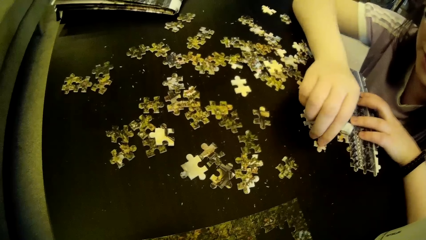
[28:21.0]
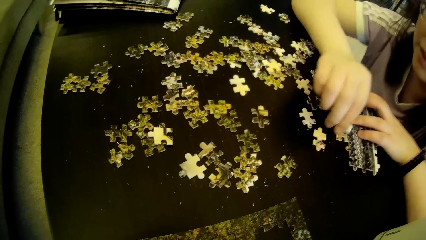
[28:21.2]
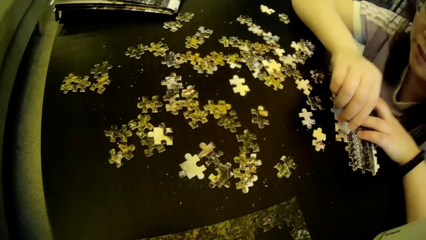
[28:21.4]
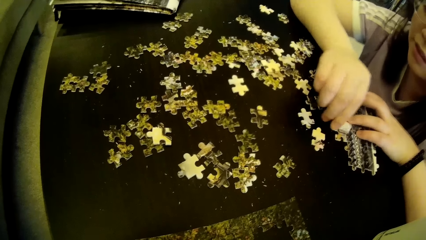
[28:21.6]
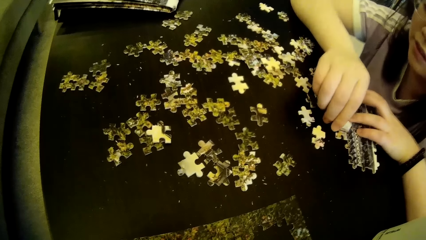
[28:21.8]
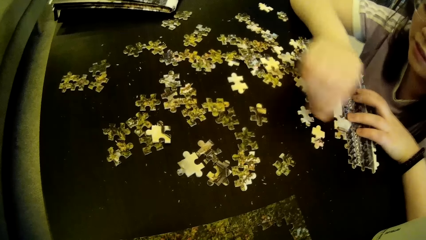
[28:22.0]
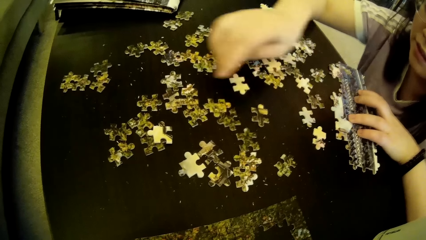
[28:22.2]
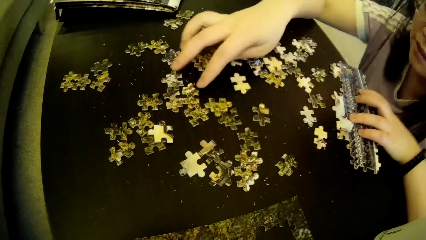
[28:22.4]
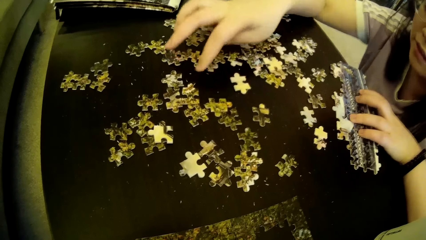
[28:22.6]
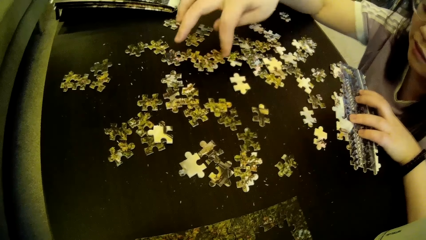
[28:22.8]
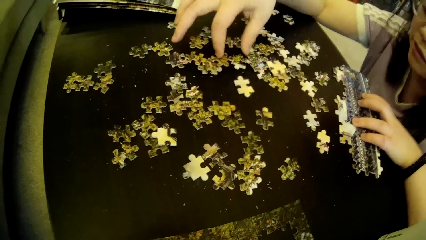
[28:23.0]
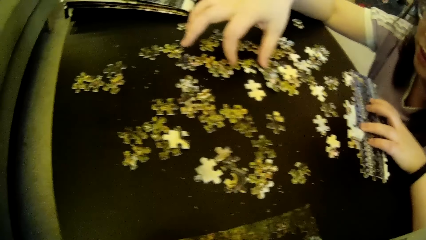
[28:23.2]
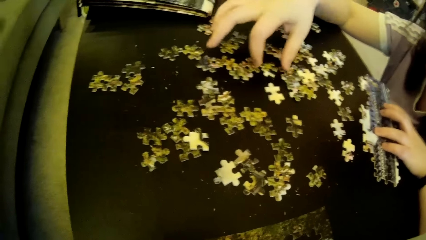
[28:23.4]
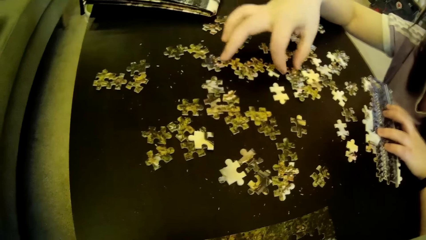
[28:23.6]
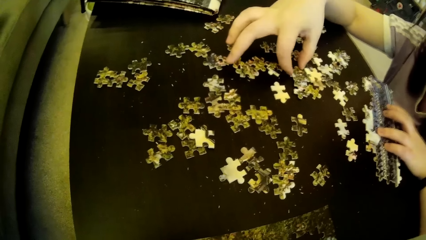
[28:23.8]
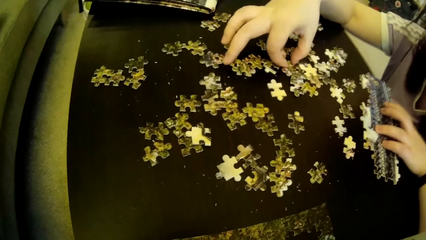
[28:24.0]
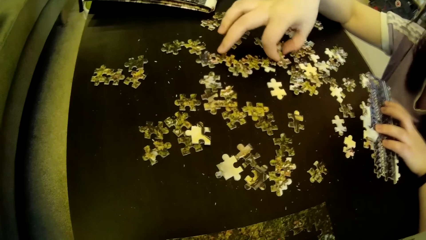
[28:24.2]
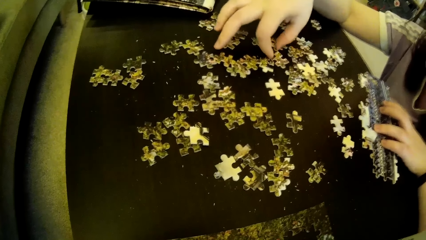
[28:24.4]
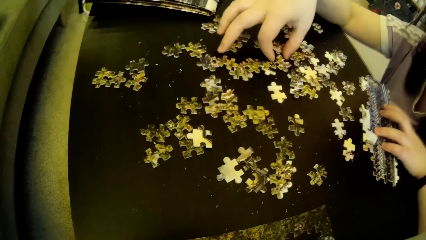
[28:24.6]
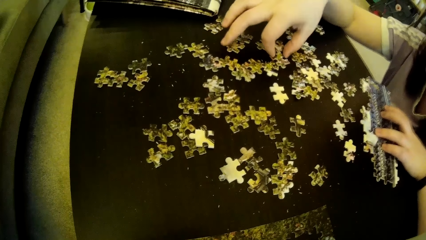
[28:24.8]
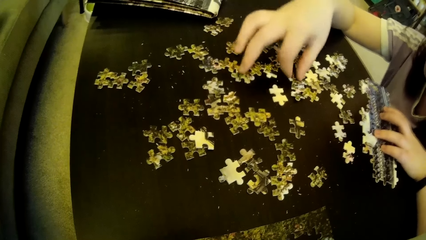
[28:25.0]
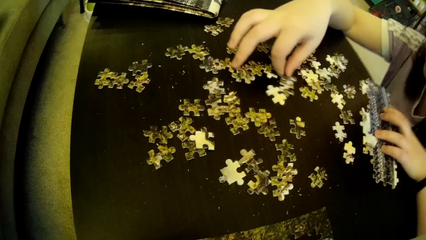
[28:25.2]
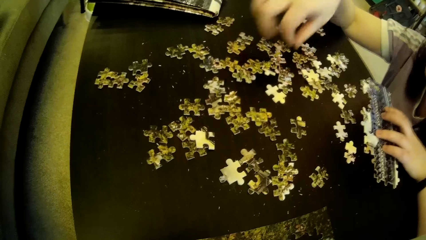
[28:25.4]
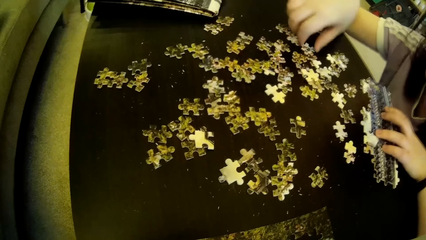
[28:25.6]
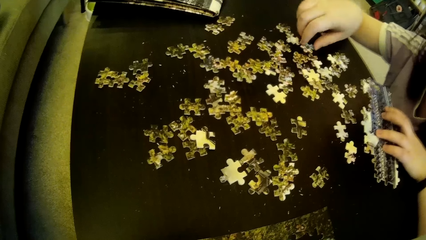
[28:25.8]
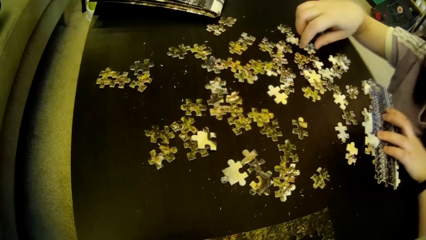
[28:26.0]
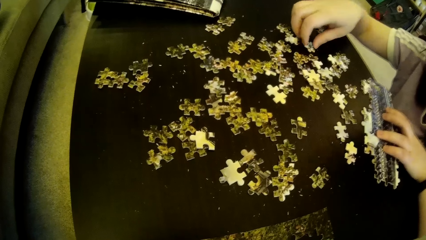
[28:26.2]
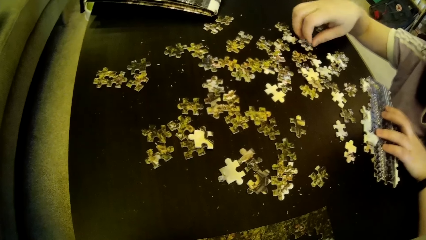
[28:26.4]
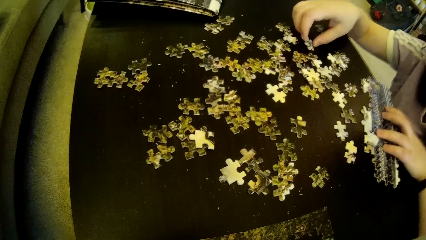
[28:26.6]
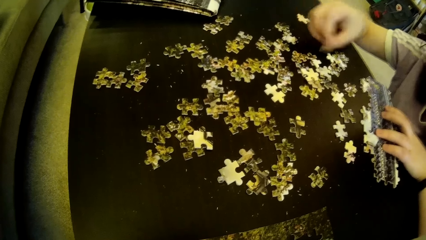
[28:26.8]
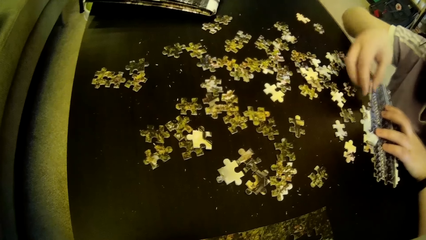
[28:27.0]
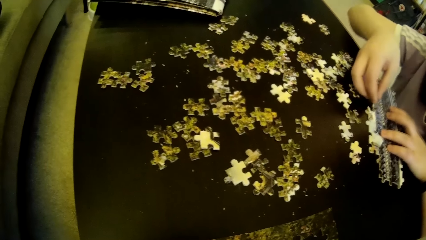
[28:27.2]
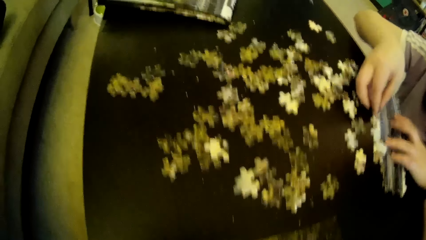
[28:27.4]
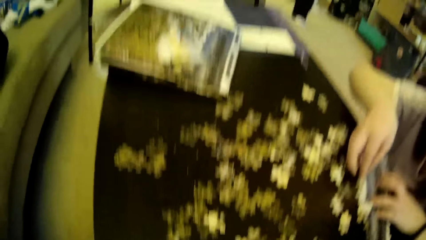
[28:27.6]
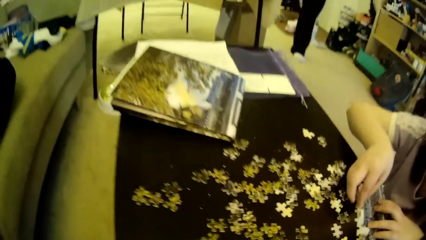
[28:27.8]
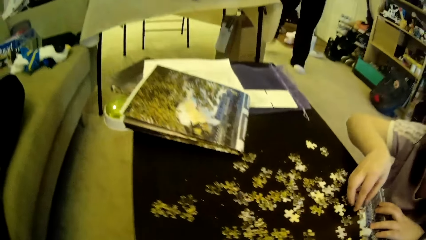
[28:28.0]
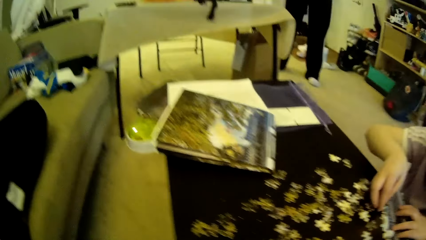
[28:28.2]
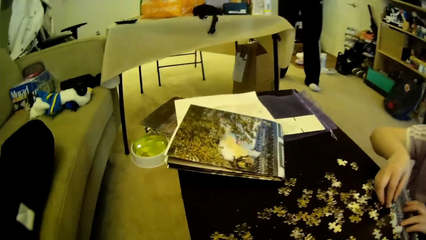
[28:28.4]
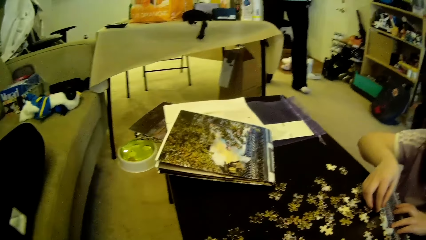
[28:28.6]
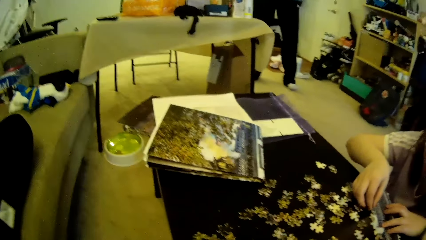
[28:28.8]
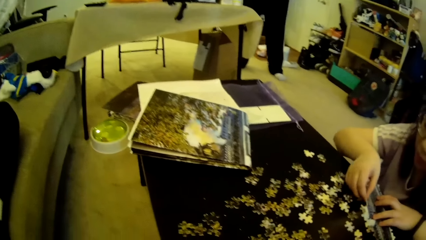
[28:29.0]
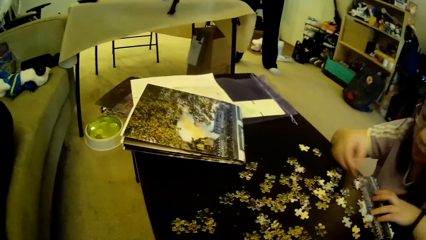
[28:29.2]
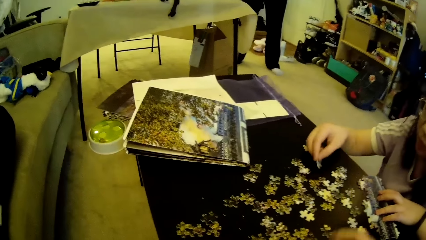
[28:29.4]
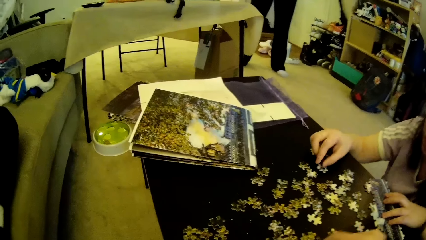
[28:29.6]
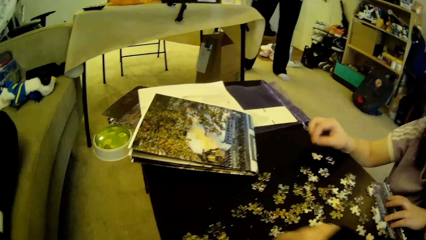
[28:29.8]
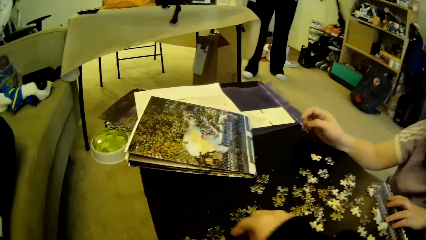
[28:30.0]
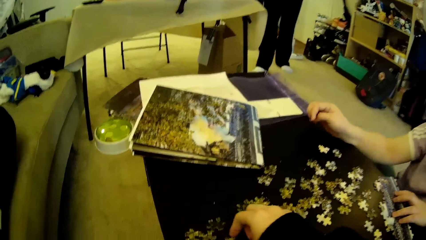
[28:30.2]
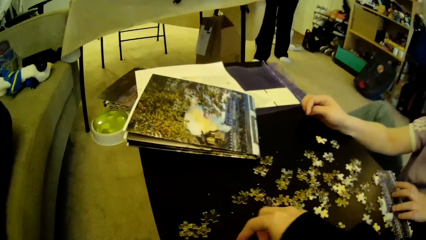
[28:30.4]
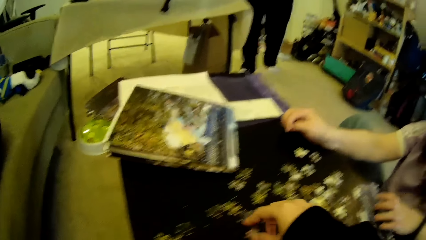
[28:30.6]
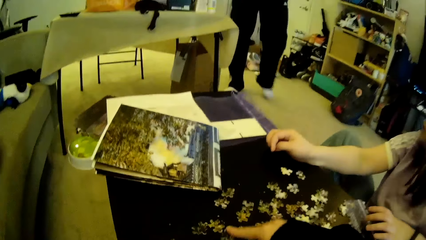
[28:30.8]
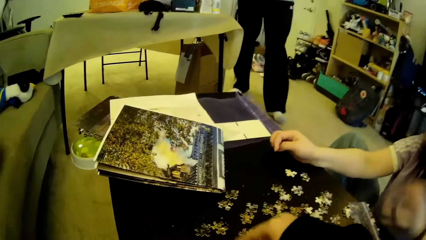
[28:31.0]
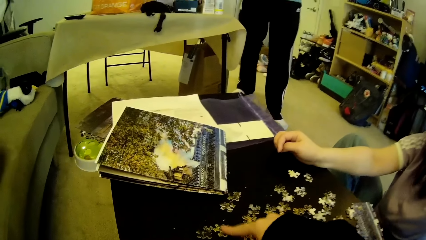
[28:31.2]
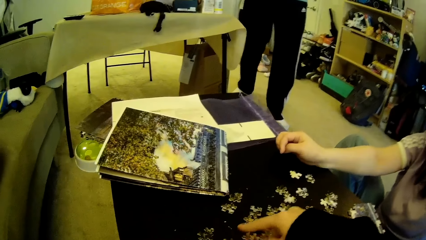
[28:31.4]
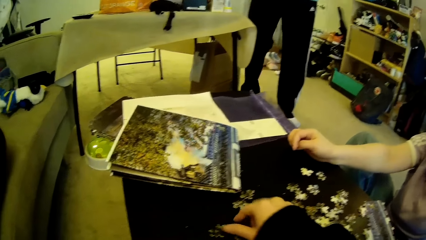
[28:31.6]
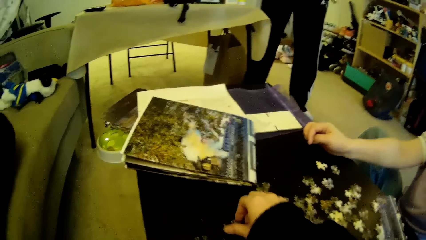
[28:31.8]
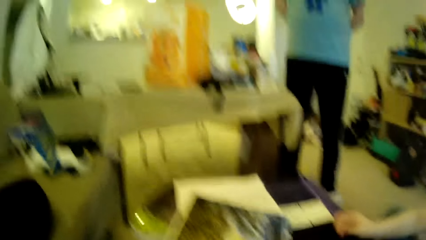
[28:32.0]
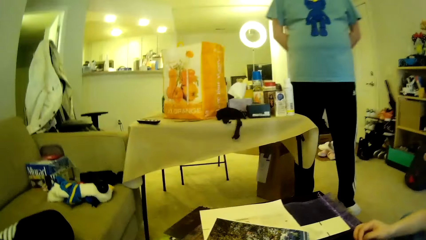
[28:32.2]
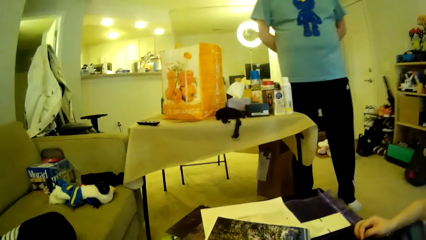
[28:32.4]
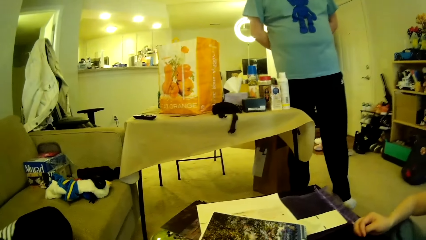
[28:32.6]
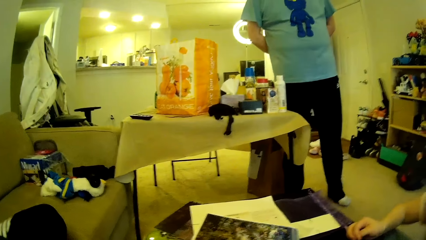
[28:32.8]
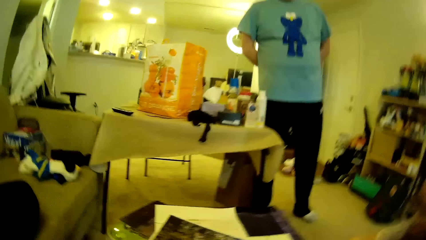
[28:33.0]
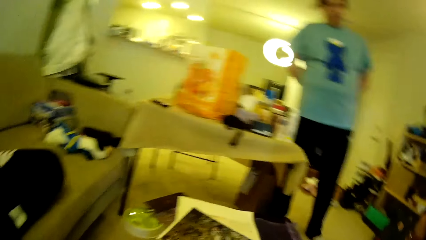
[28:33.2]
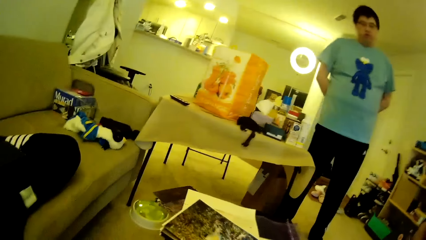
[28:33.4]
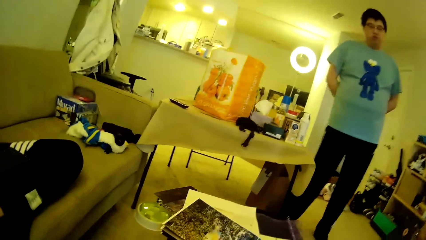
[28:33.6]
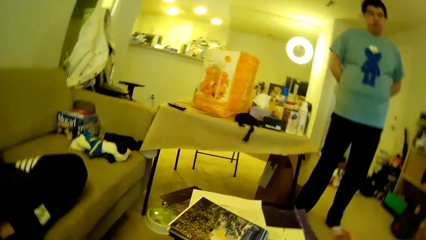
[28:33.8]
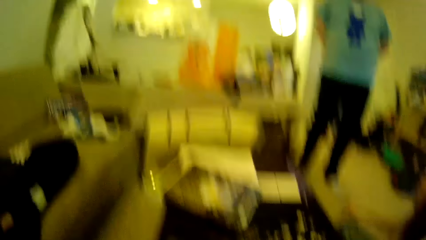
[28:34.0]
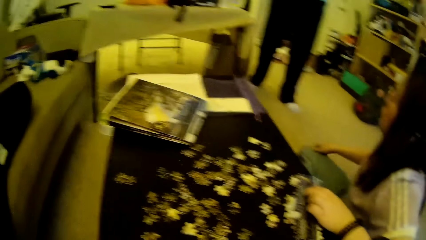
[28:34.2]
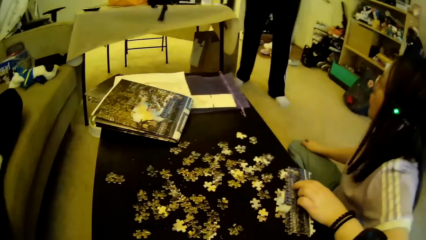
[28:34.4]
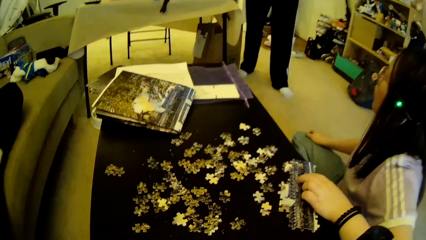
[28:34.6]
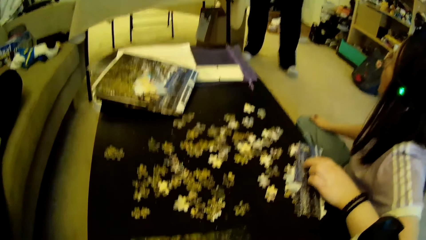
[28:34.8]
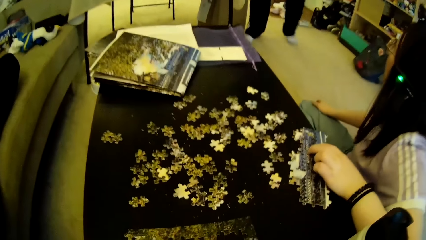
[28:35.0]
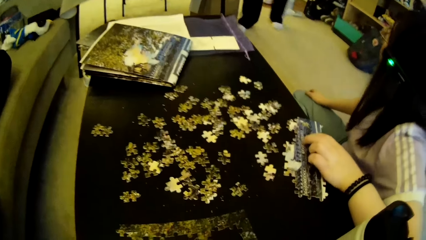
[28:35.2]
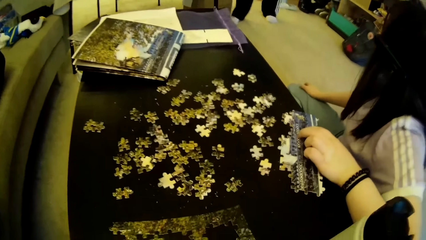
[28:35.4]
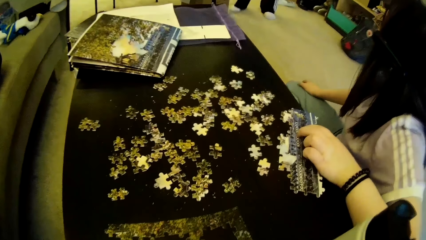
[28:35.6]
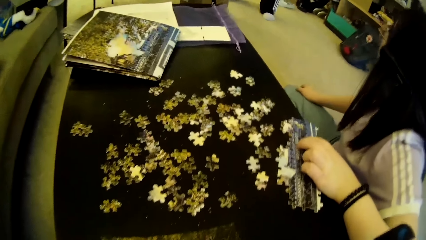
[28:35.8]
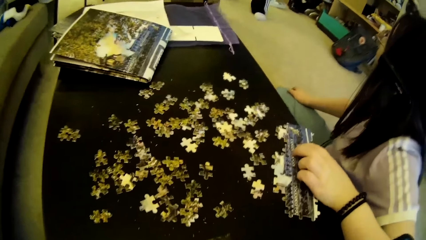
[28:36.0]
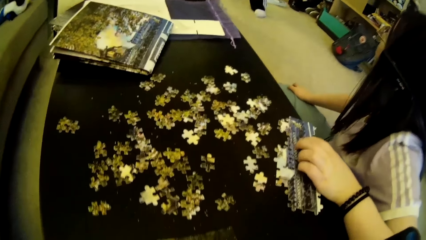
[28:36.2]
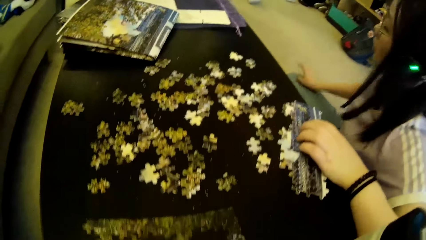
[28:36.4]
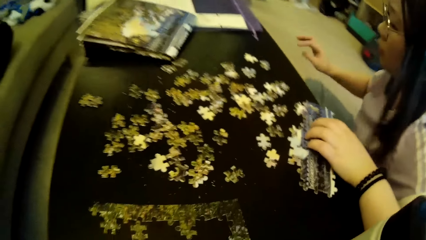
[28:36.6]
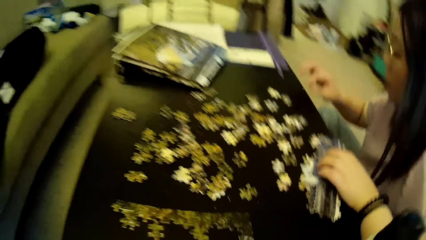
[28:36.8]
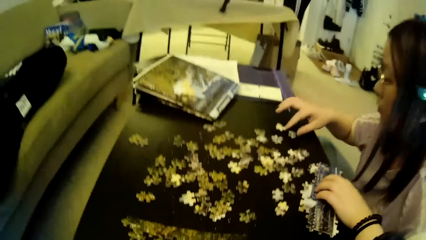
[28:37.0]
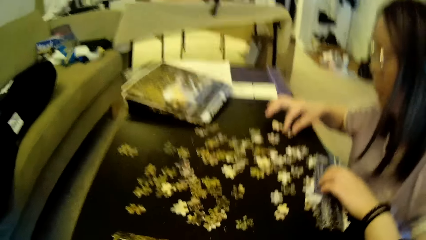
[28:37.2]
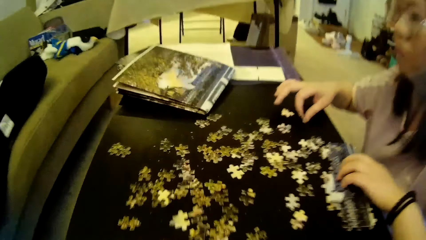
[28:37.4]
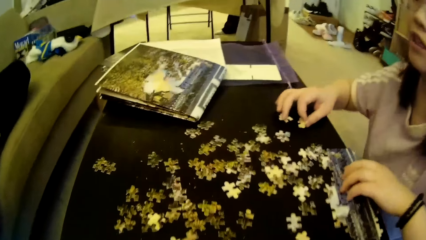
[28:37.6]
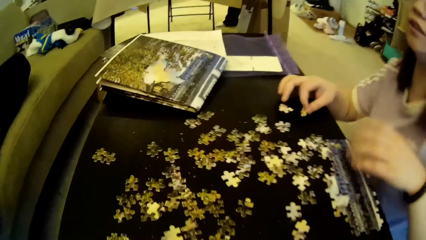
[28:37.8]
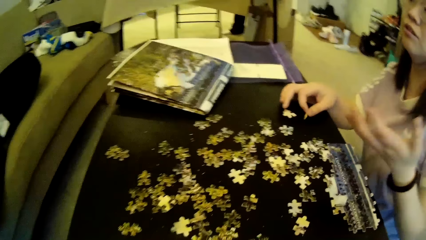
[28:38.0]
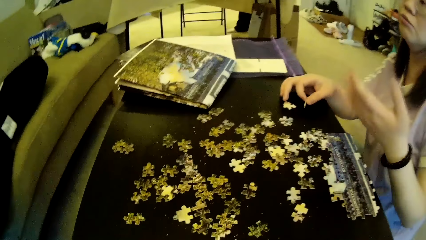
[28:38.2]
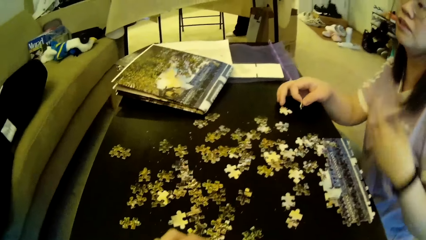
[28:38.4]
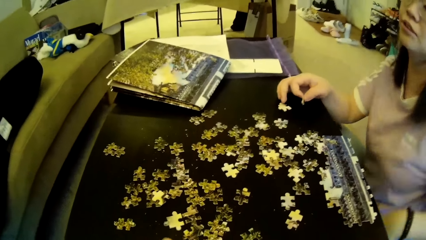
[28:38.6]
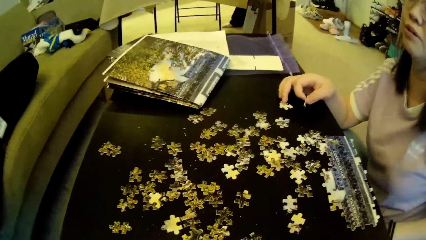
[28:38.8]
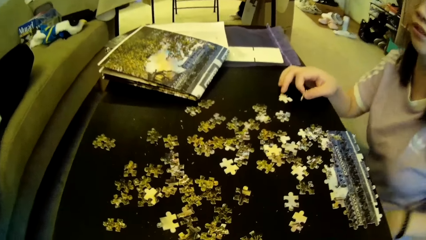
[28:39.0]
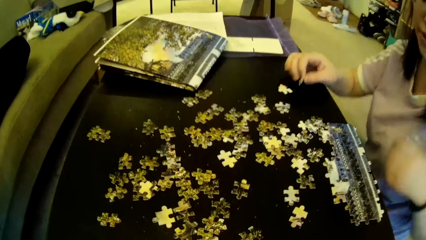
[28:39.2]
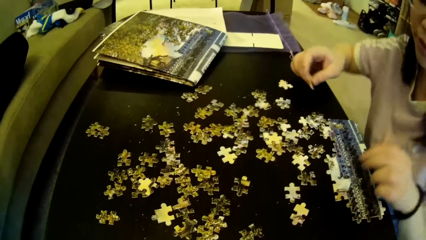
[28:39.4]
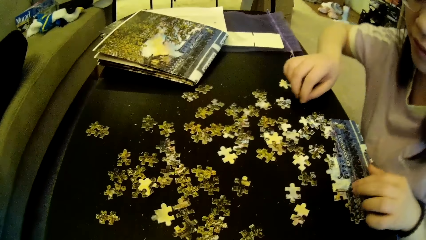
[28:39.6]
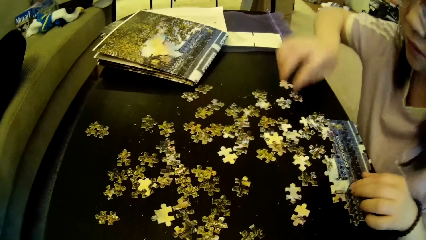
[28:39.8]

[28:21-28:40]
The lady drops the puzzle piece on the table, adjusts puzzle pieces on the table, picks a puzzle piece or model piece on the table, fixes the model piece, and tests the puzzle piece to a puzzle pattern. The camera wearer looks around. The man moves the legs. The lady drops the puzzle piece on the table. The camera wearer adjusts puzzle pieces on the table. The man steps forward. The camera wearer picks a puzzle piece on the table and looks around. The lady looks at the man, picks a puzzle piece or model piece on the table, gestures with a hand, and puts the model piece on the table.
